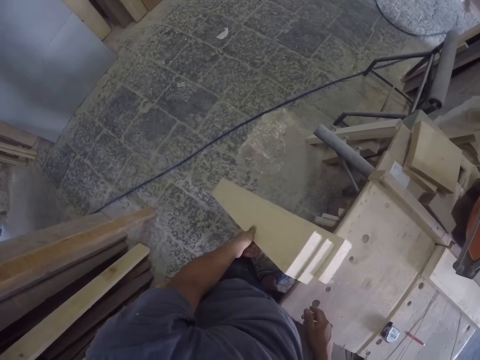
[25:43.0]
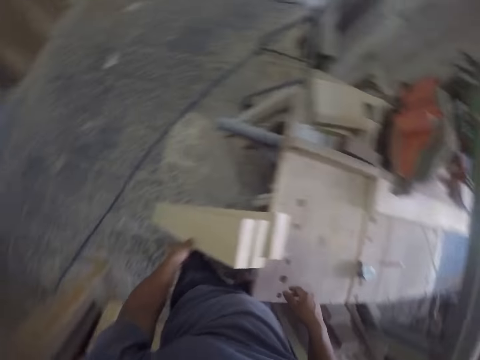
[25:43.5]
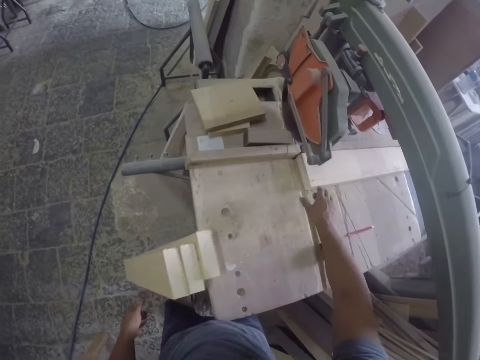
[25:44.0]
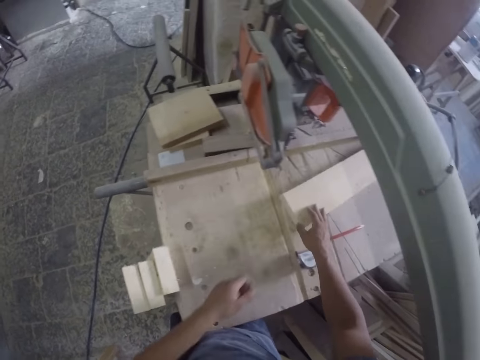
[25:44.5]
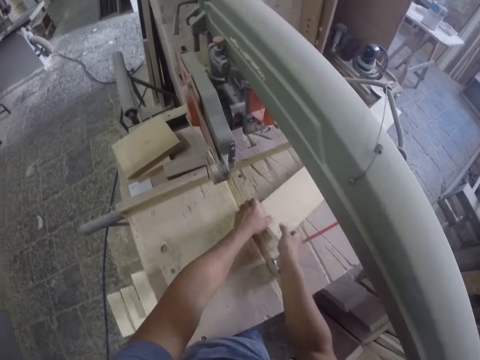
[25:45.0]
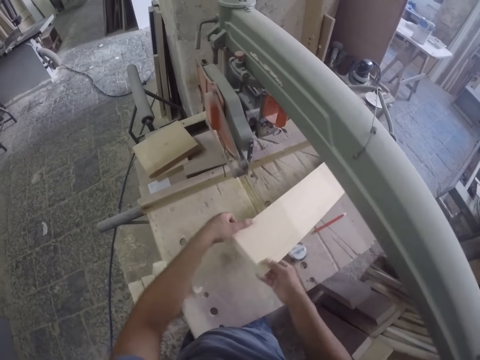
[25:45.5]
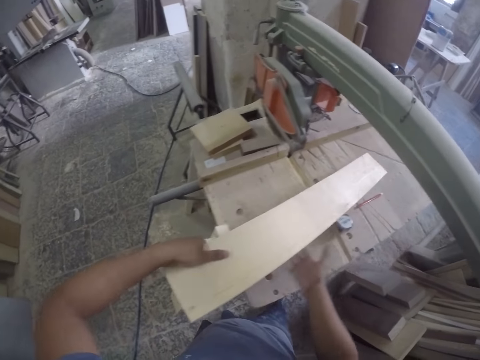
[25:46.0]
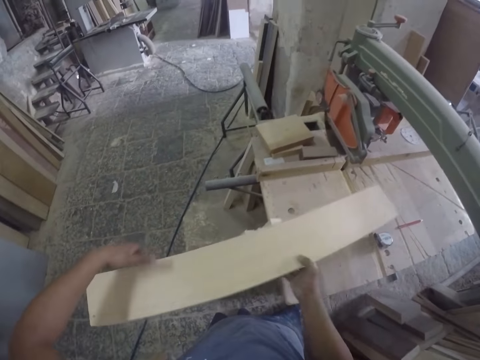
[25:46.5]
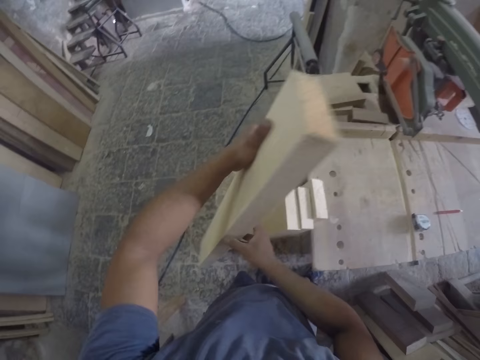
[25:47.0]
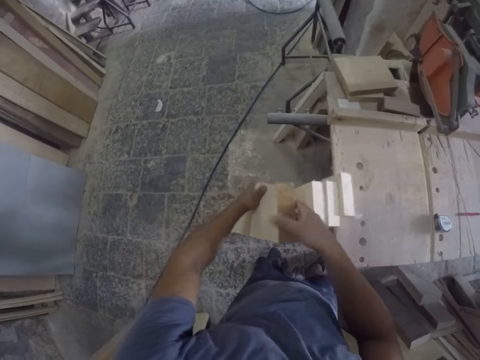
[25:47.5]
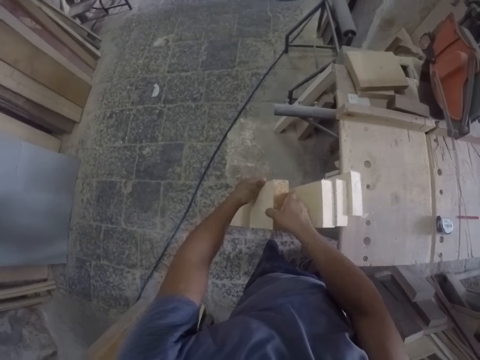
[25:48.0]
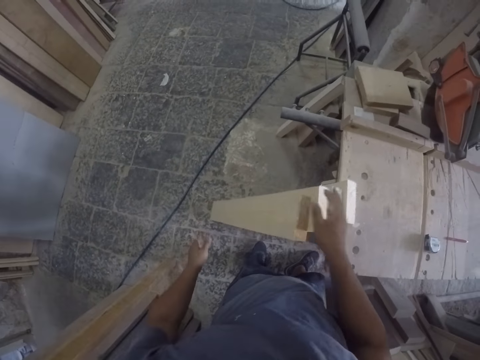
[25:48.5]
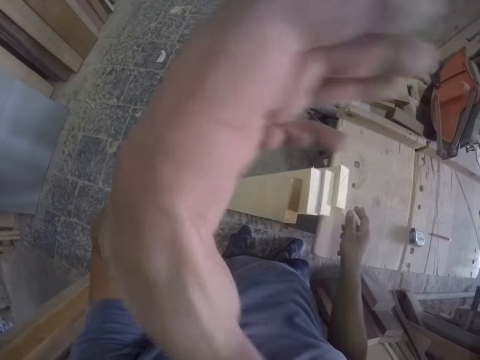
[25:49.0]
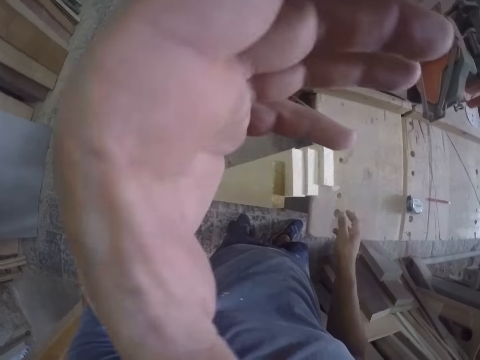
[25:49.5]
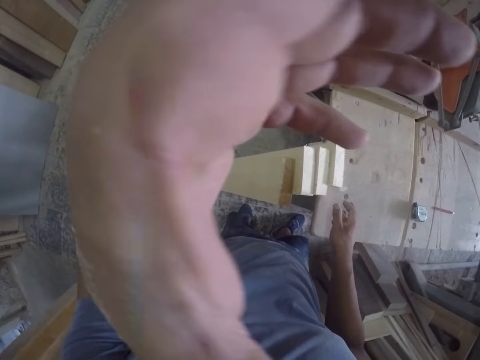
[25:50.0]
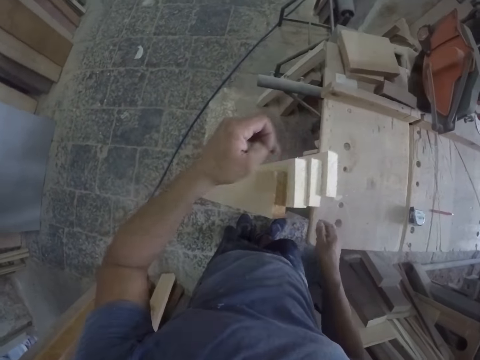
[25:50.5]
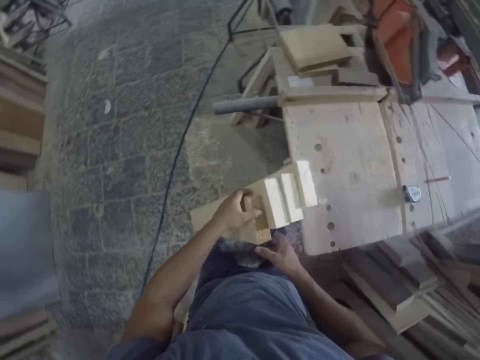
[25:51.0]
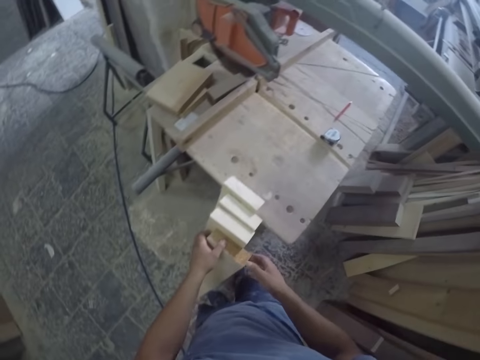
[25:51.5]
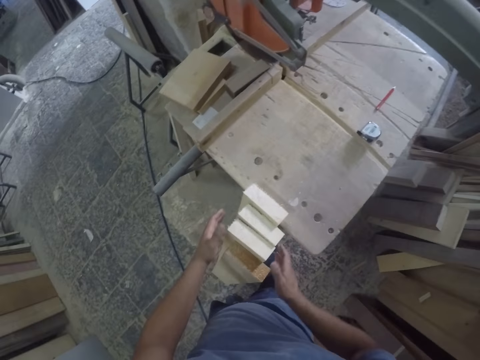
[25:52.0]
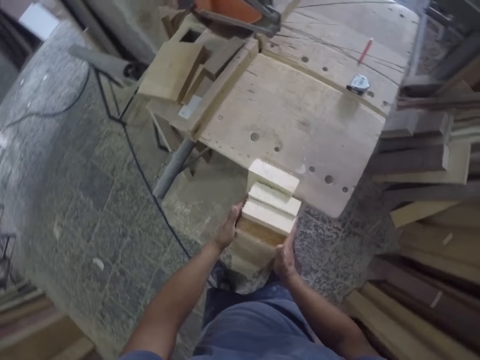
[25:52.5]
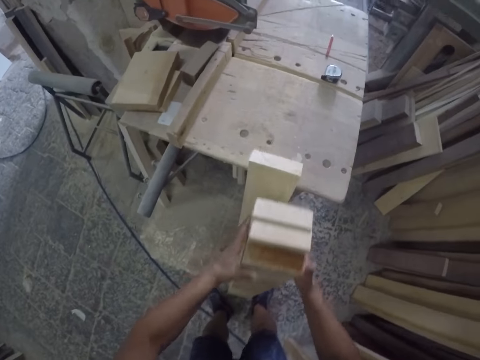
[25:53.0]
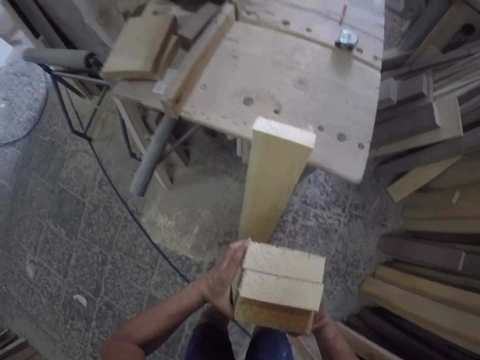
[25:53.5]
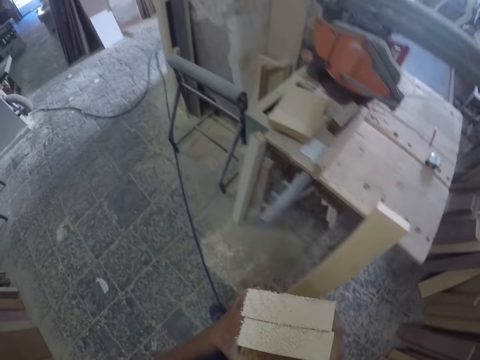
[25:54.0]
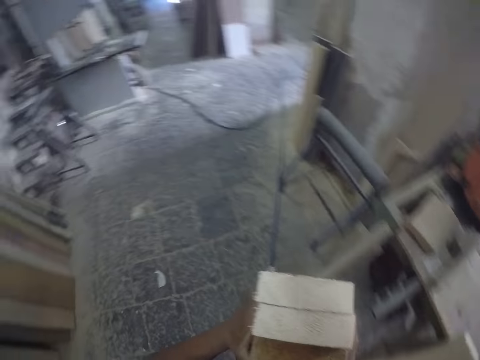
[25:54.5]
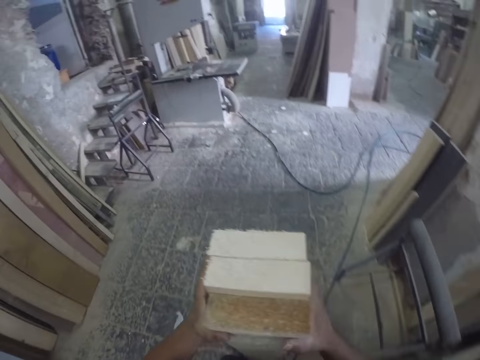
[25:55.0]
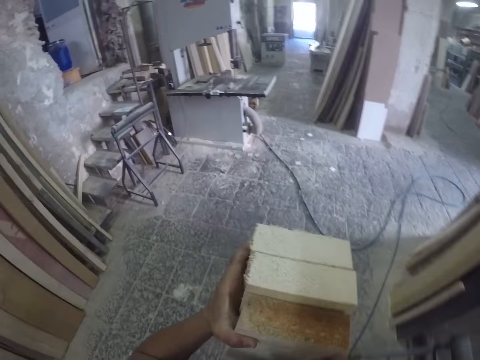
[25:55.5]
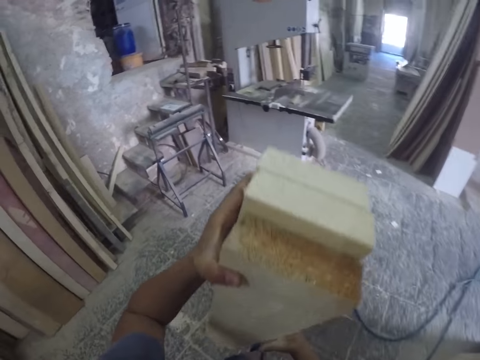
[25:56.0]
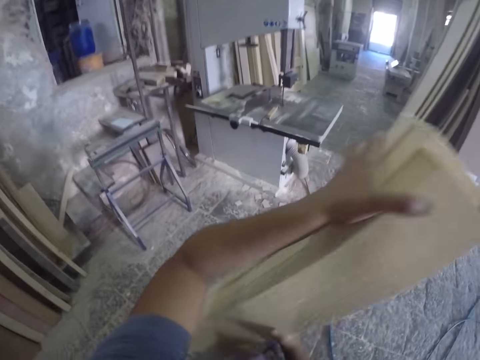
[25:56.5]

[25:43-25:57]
The camera wearer picks the wood. He holds the wood. He puts the wood on the floor. He lifts the hand. He scratches his face. He holds the wood. He picks the wood from the floor. He walks on the floor toward the machine.

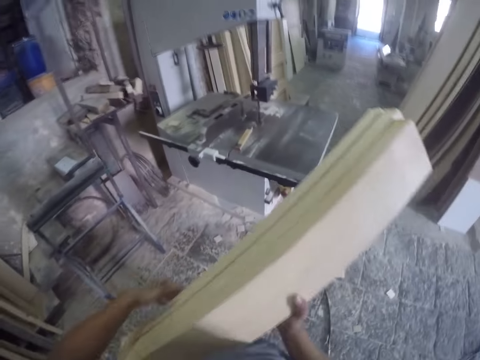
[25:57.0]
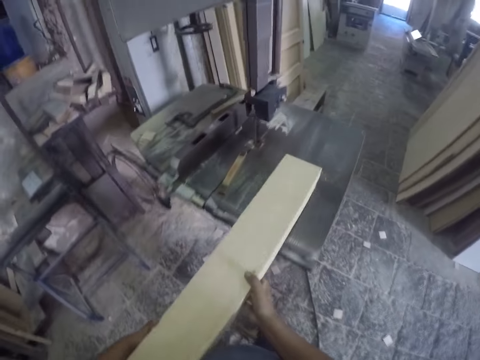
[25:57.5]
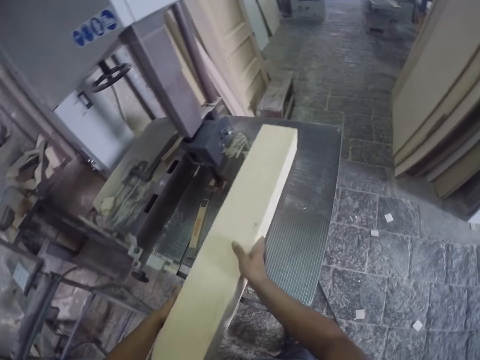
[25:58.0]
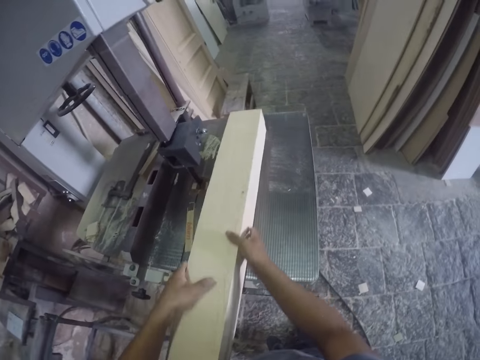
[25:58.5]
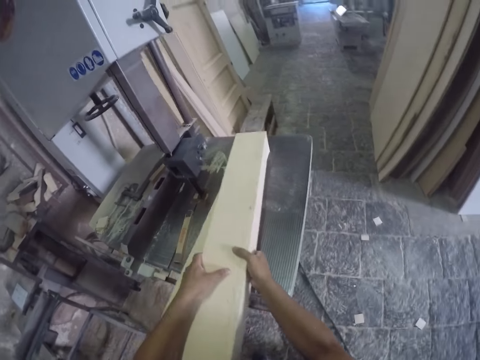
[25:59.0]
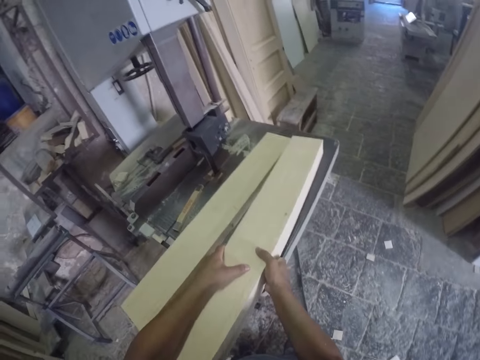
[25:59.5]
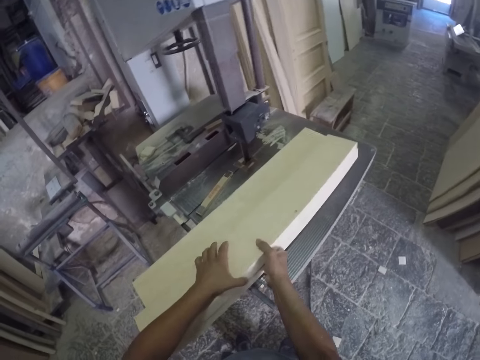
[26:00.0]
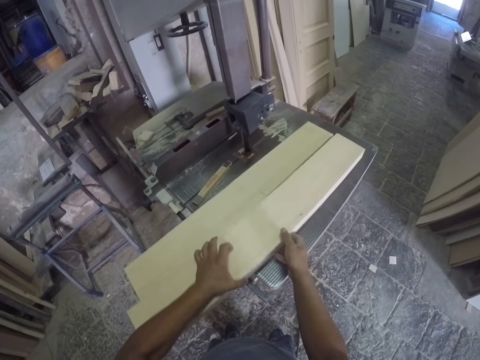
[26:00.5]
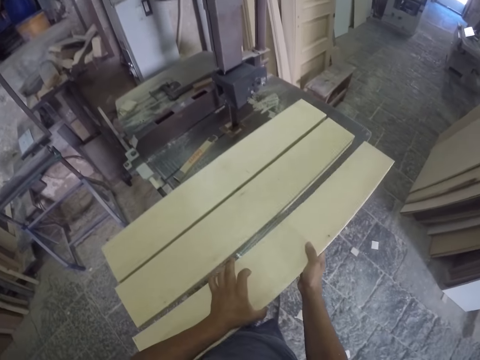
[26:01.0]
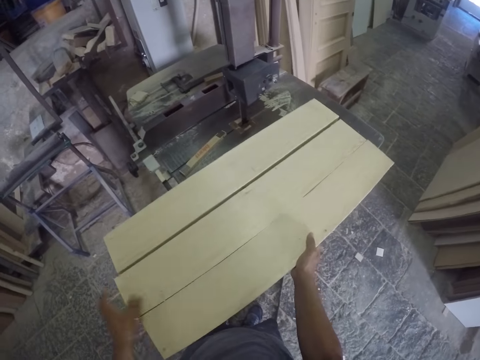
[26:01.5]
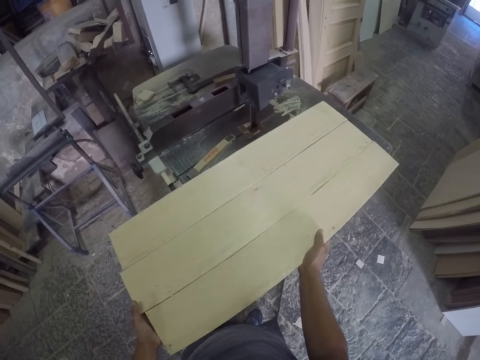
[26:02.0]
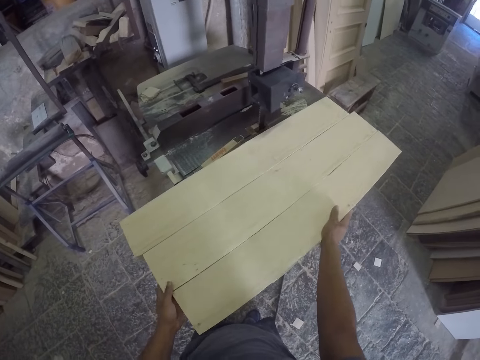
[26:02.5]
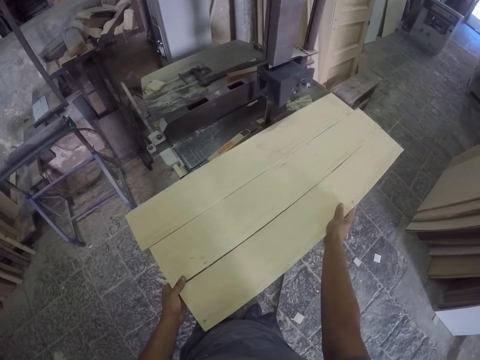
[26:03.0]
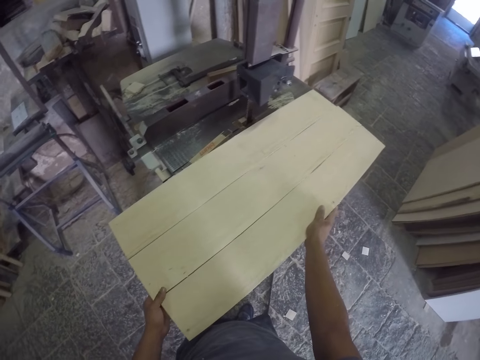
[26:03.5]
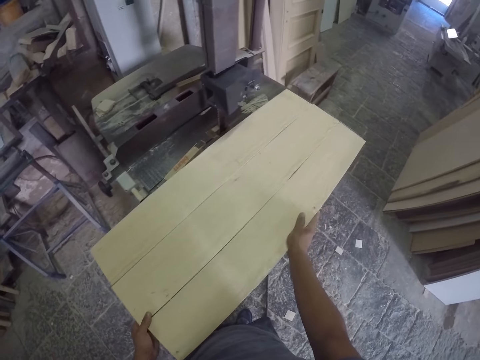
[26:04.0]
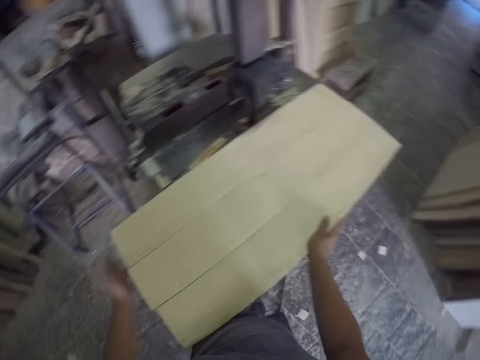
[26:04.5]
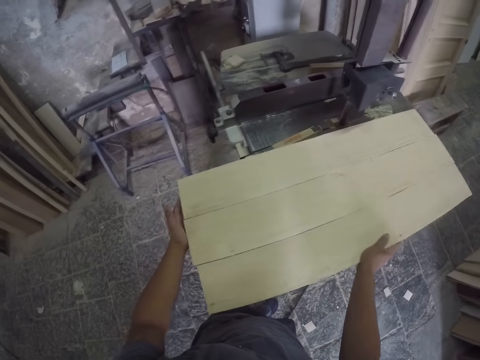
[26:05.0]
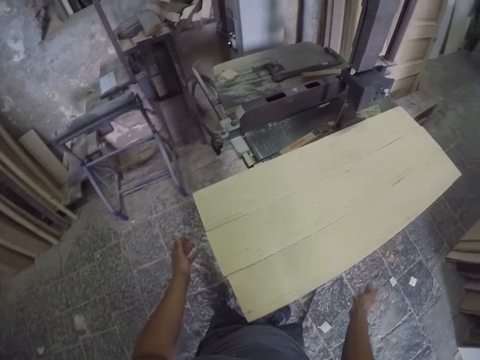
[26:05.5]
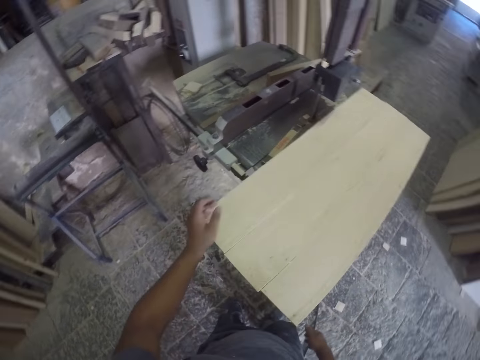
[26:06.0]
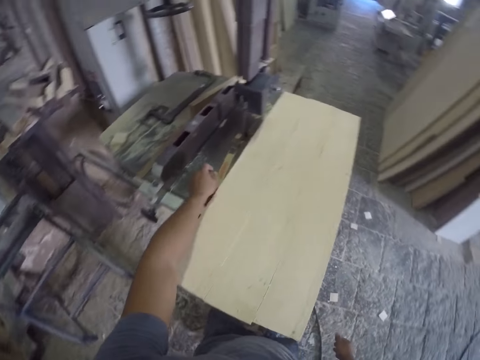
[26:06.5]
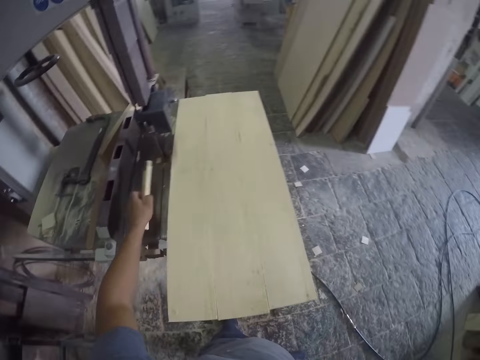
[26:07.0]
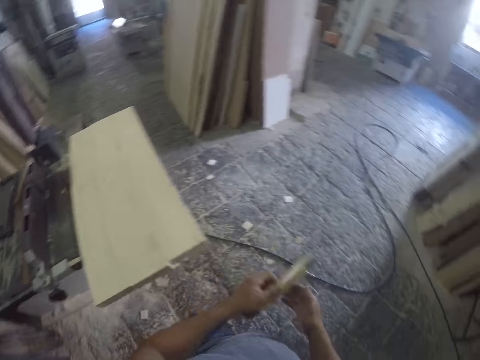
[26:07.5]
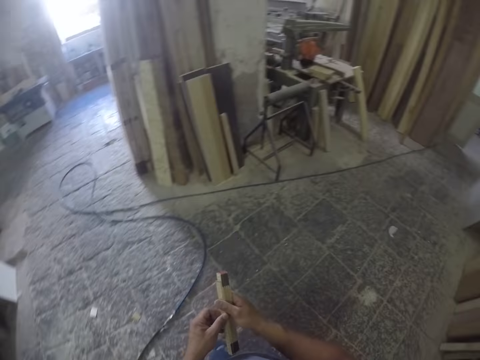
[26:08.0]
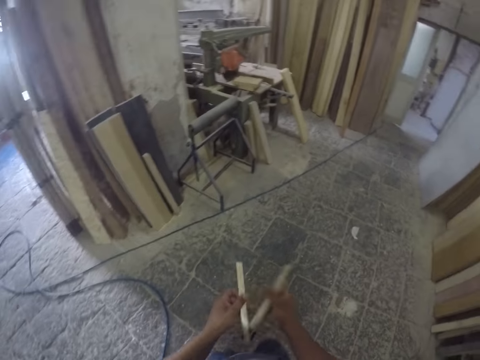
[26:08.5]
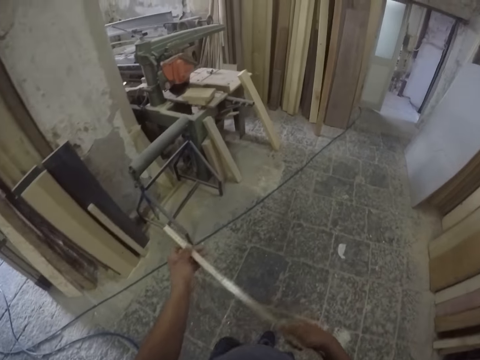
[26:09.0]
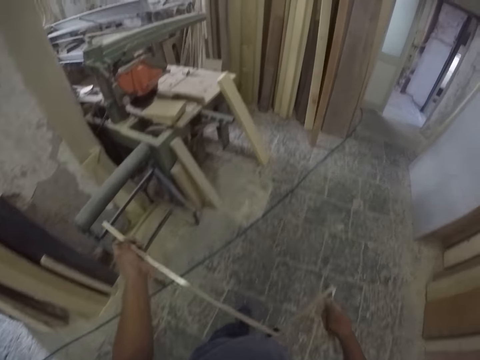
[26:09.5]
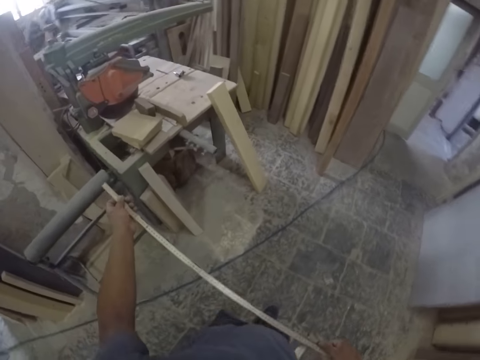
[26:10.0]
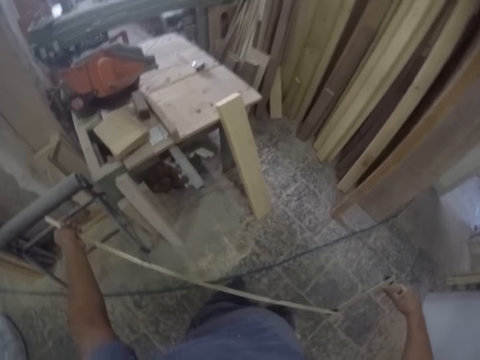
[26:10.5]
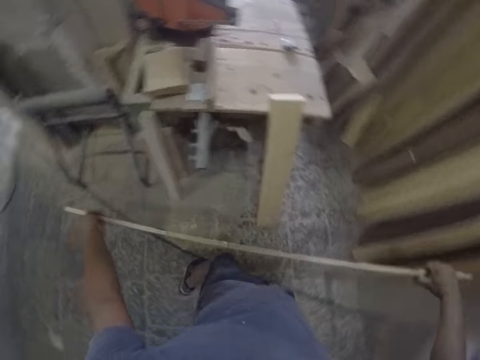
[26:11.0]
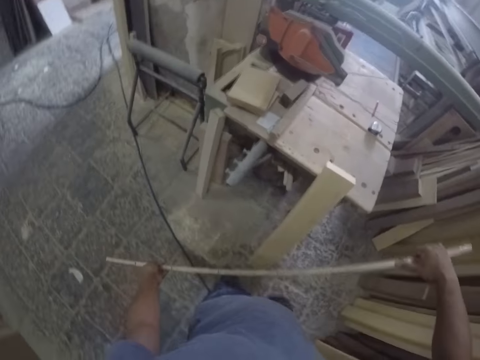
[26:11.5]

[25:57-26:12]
The camera wearer puts the wood on the machine or table. They move the wood. They hit the wood with the hand. They pick the tape measure from the table. They hold the tape measure. They walk on the floor toward the wood. They straighten the tape measure.
